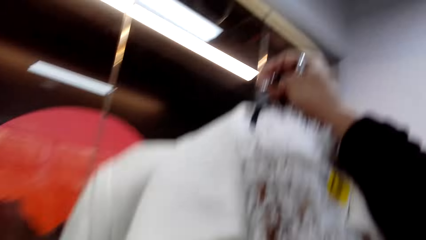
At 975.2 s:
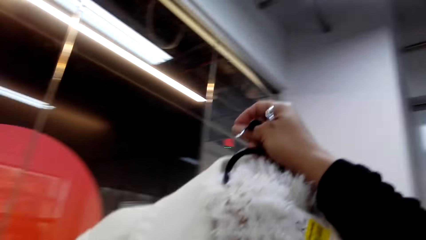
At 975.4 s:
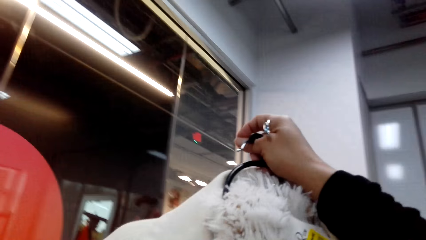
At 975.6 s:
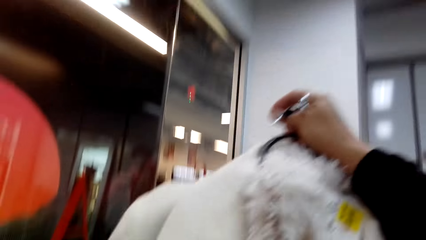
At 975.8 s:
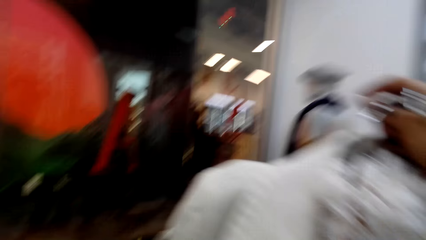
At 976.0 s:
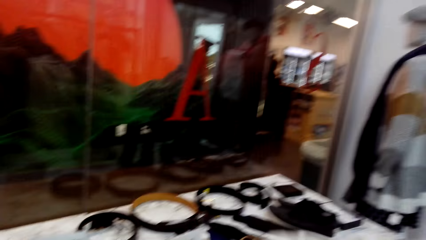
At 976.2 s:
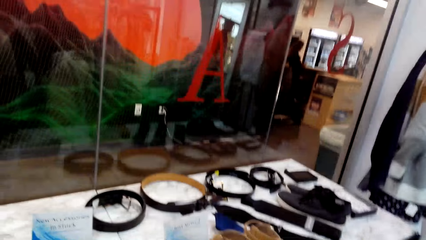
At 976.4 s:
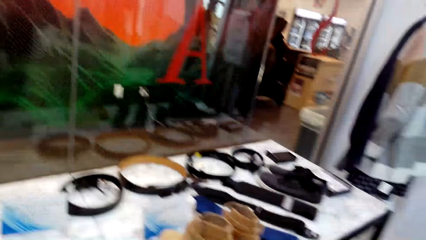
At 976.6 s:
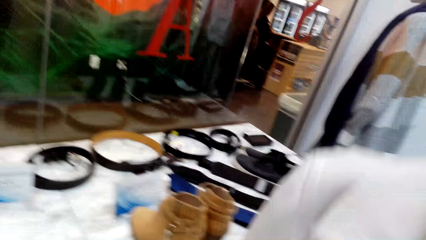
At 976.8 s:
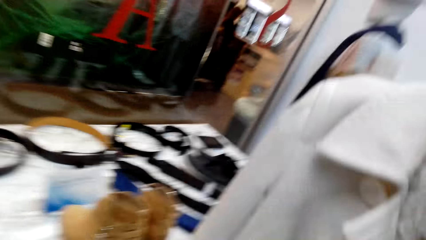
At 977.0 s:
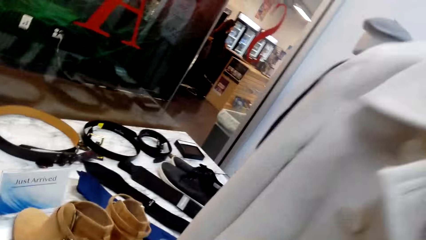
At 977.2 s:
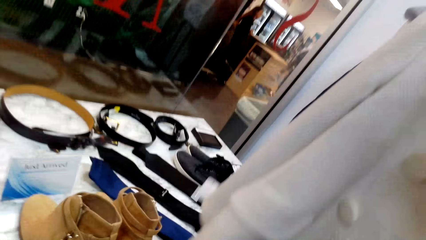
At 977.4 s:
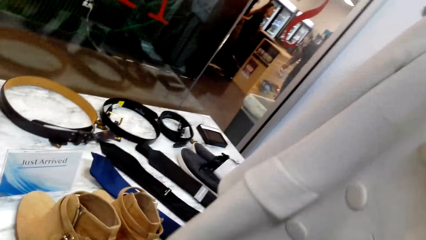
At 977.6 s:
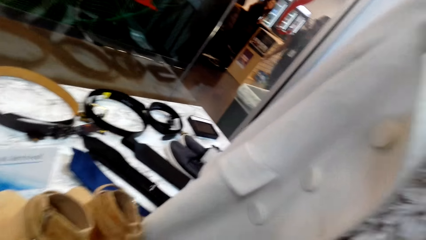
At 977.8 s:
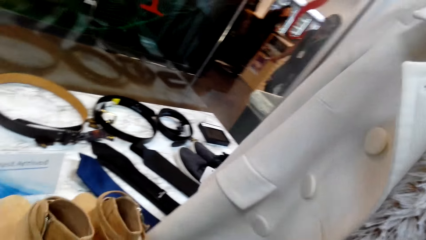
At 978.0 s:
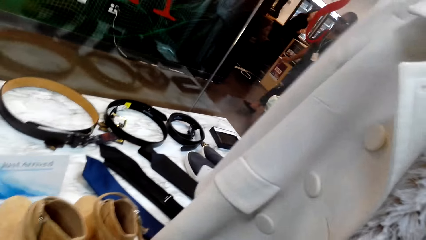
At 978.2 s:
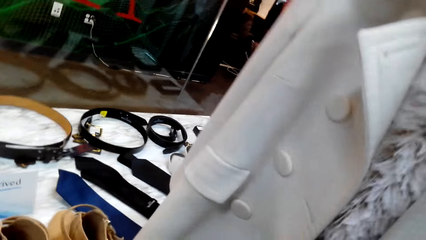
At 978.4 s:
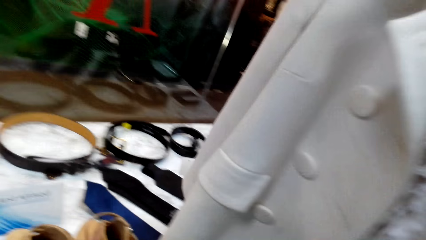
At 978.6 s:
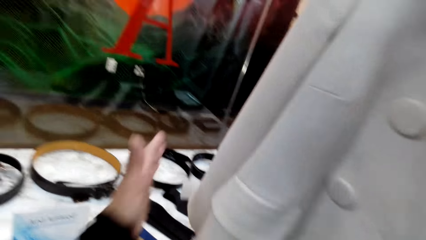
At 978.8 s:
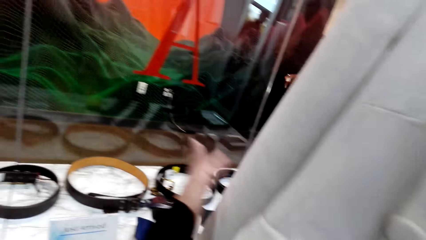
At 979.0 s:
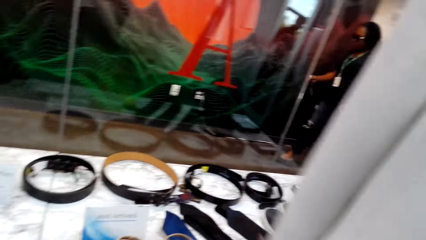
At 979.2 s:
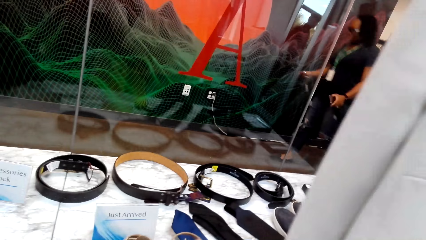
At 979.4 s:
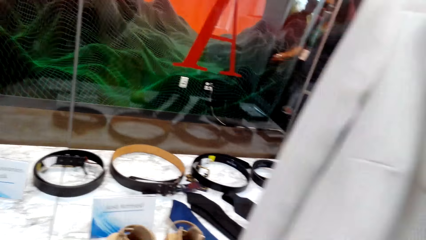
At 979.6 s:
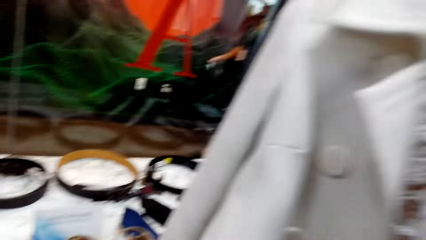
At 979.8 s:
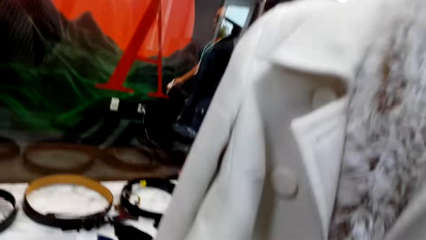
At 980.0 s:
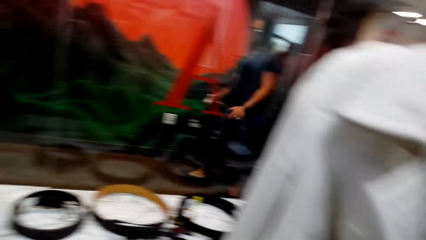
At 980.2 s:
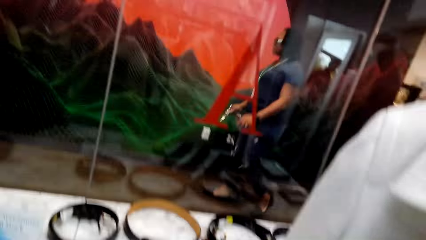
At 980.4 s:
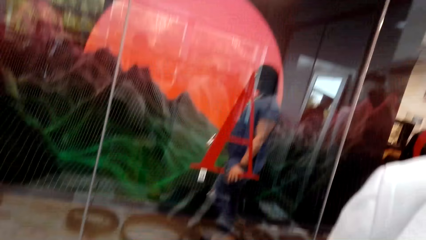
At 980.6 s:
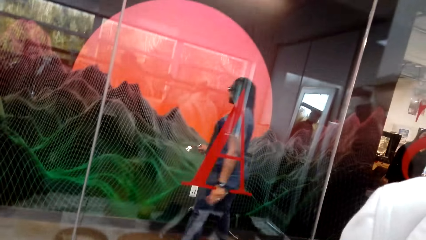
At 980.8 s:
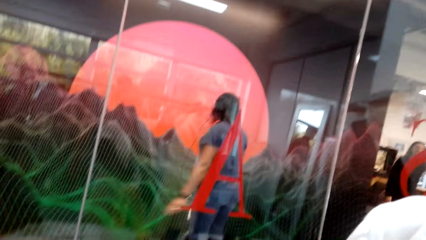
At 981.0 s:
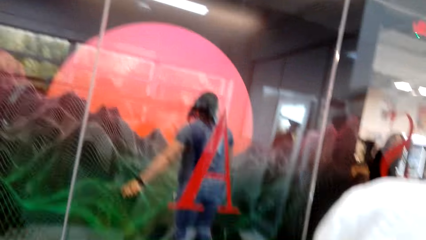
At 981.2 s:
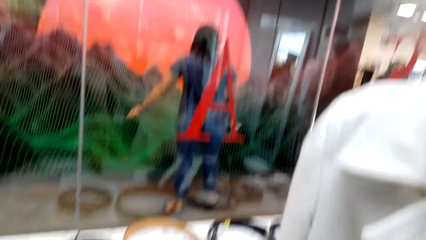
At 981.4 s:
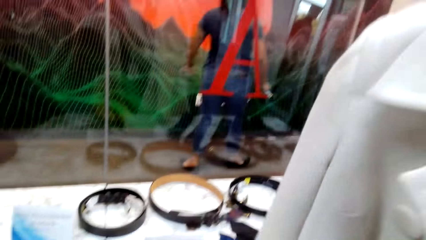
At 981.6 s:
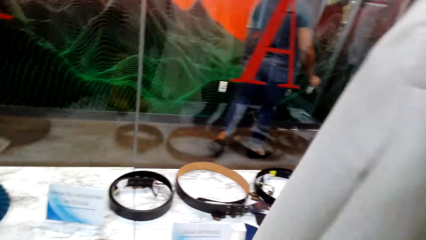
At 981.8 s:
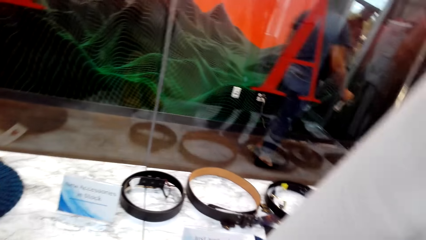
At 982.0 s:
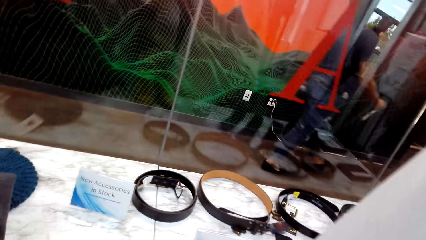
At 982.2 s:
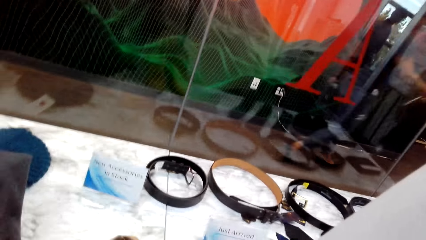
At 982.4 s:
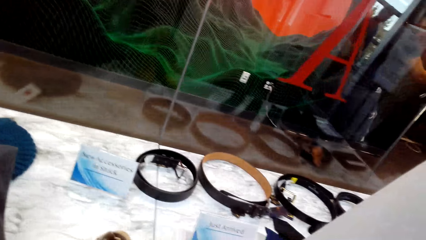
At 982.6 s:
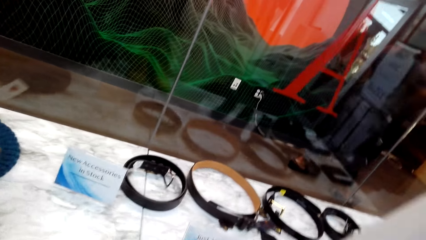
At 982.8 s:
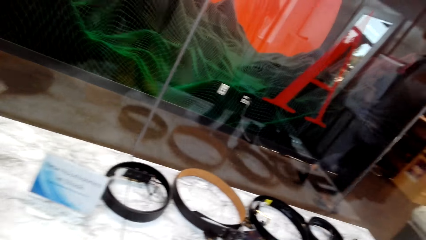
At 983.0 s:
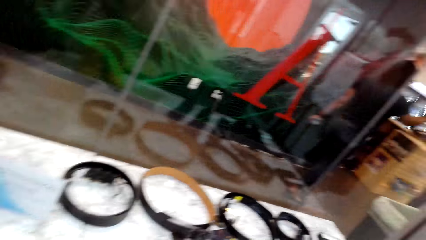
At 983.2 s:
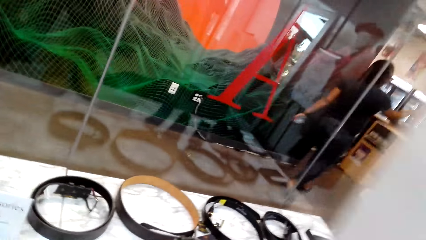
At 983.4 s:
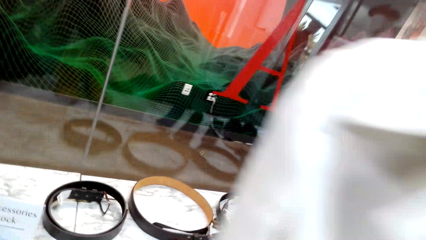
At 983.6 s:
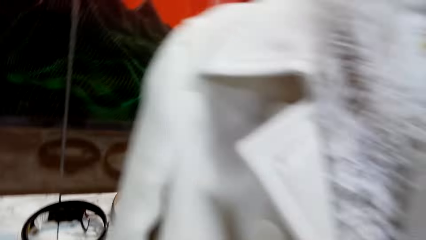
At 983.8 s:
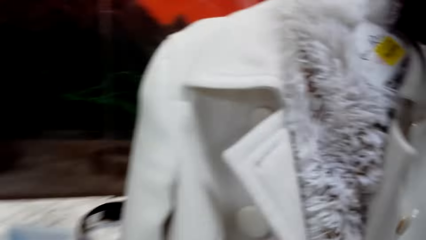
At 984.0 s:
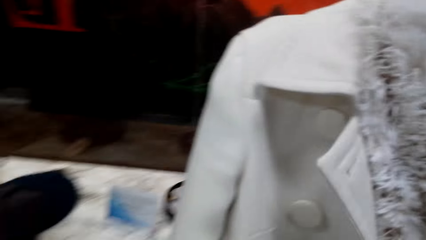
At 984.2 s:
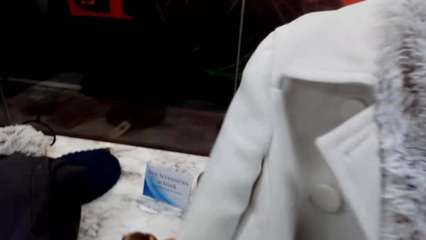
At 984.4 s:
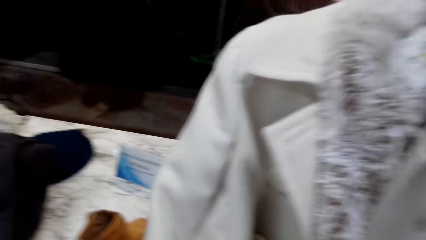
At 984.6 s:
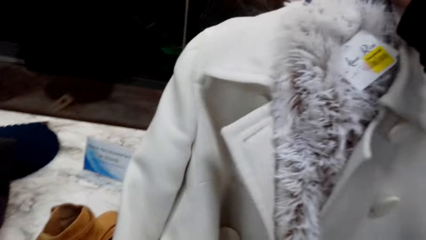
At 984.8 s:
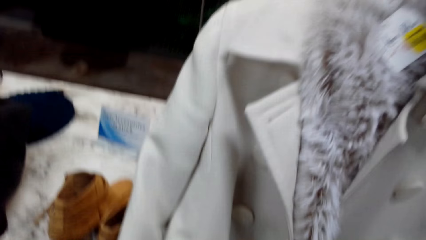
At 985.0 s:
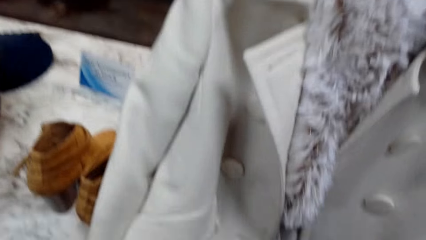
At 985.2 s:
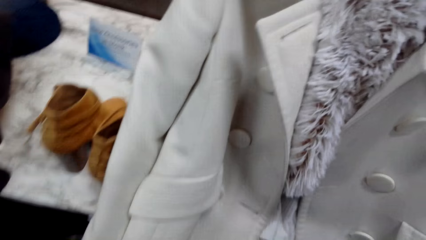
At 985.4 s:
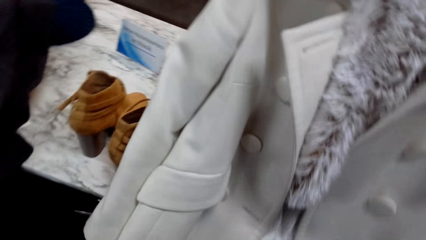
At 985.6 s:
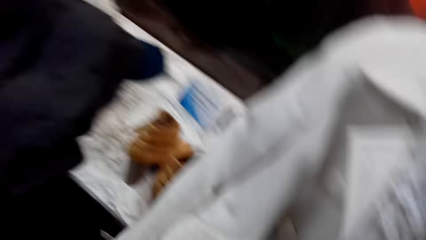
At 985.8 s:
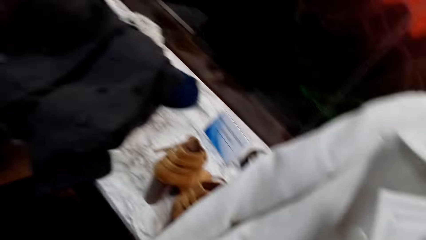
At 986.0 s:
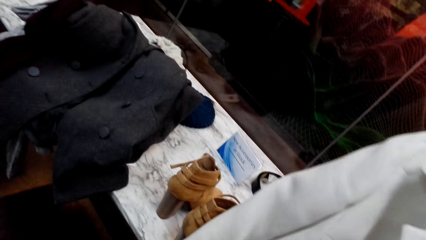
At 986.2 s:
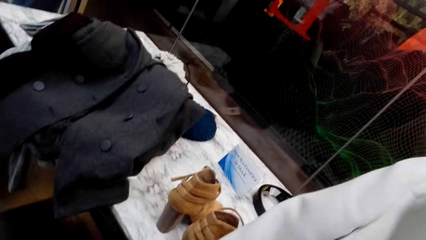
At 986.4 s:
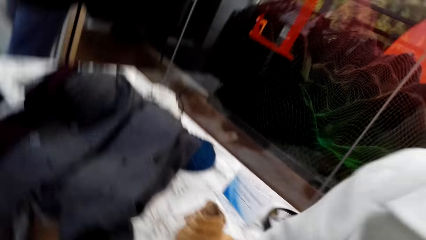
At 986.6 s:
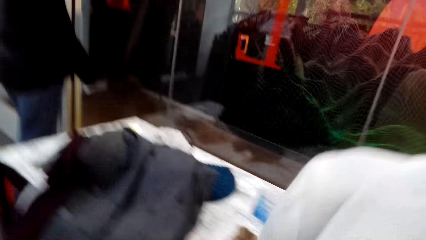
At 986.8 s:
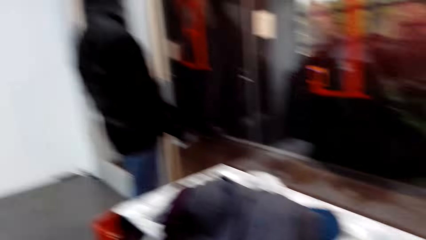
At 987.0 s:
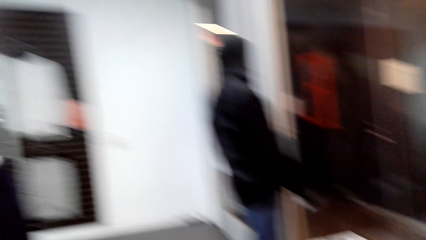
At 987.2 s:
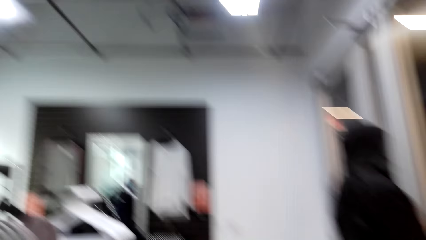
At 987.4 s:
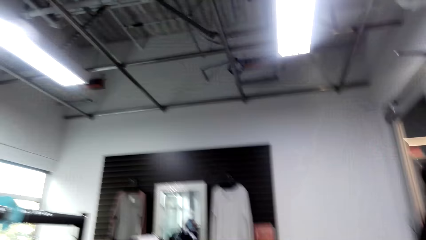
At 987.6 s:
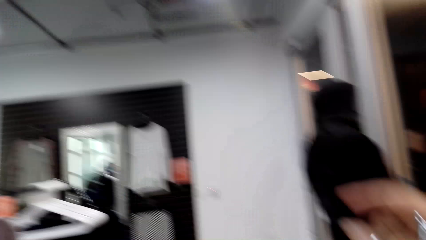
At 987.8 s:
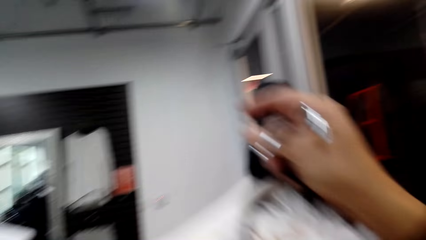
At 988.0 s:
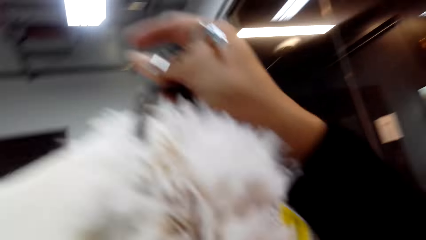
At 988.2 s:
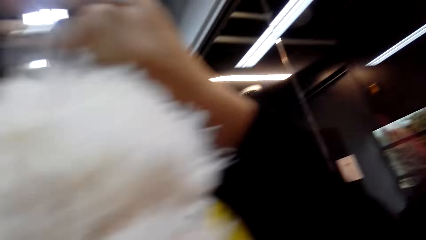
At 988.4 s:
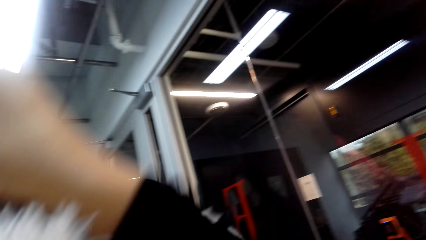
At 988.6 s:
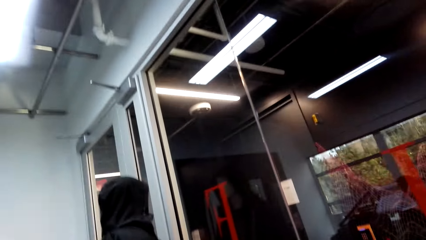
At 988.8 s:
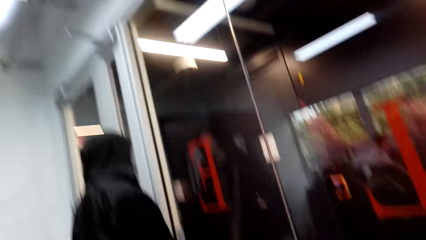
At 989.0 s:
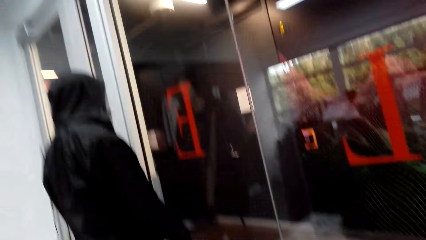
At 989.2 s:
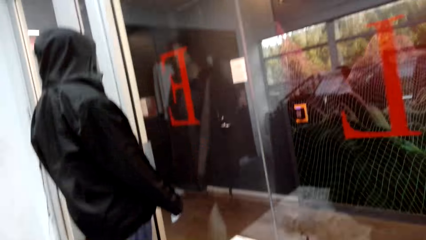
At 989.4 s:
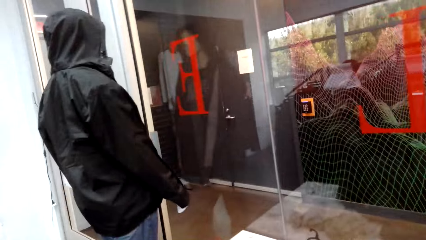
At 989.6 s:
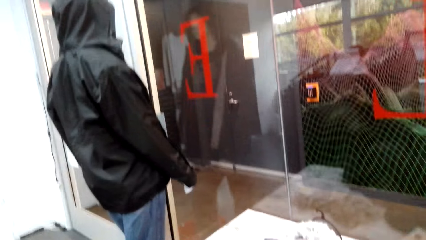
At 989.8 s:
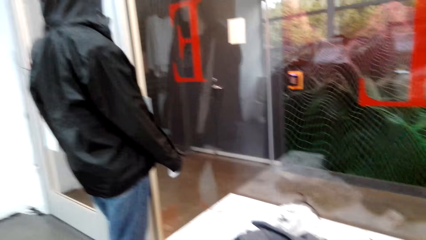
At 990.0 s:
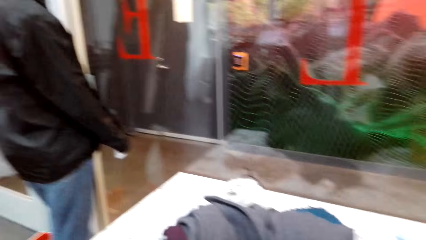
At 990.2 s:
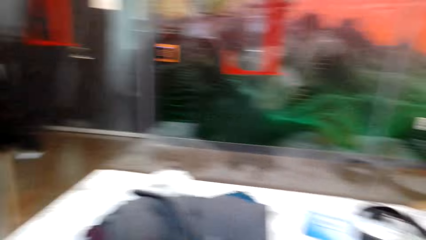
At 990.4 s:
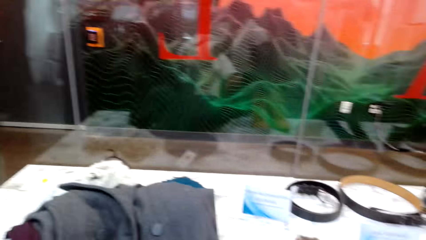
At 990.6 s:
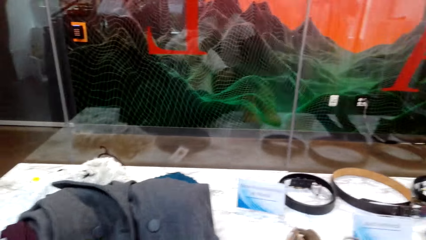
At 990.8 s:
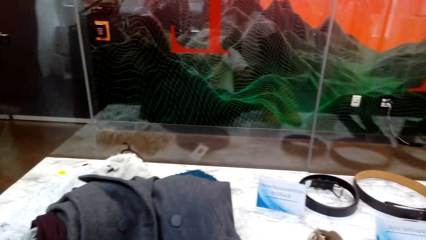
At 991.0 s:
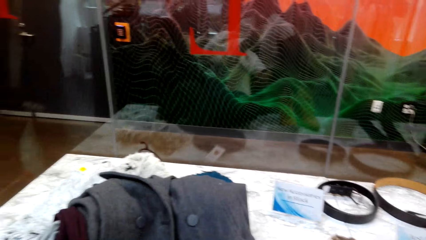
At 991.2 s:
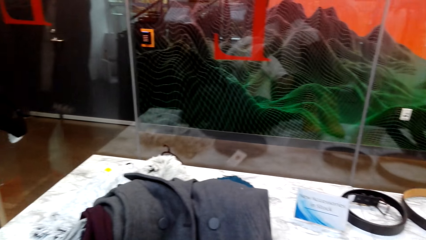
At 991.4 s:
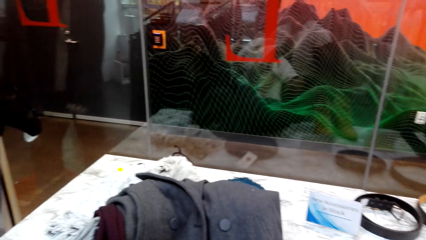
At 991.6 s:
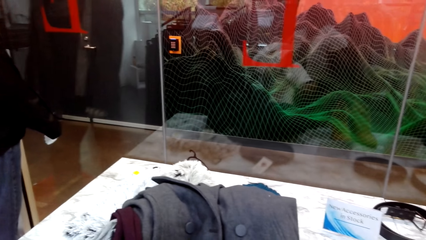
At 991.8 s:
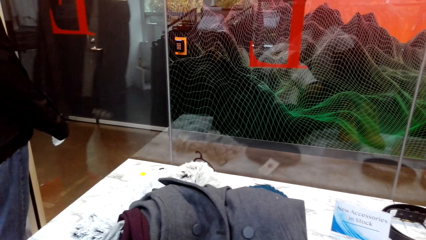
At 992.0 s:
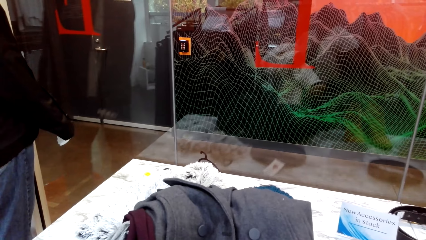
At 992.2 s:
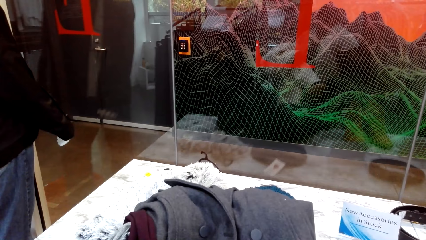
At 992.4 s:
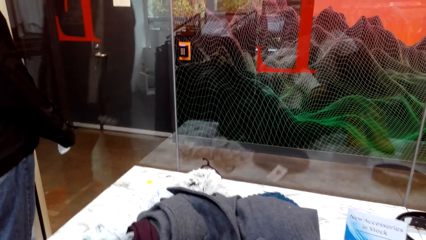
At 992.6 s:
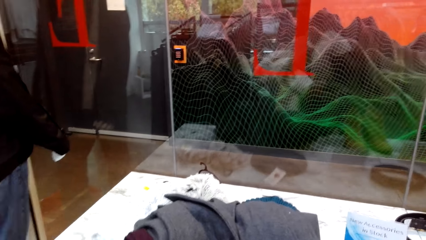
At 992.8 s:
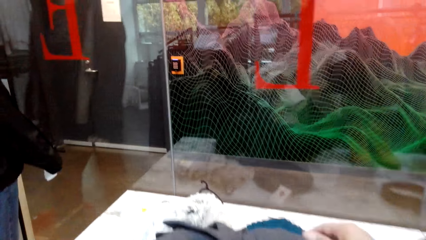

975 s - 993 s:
The camera wearer looks at the coat. They look around. They put the coat down.
